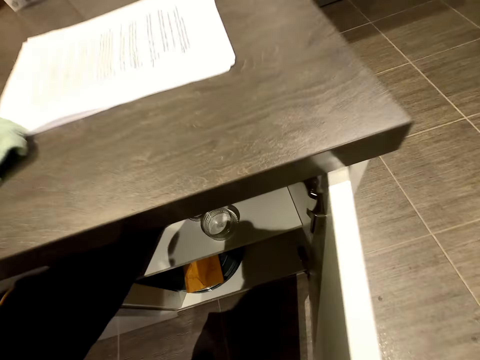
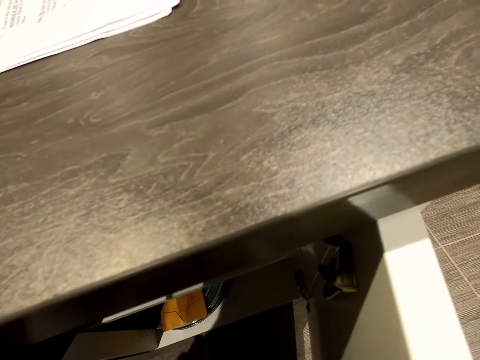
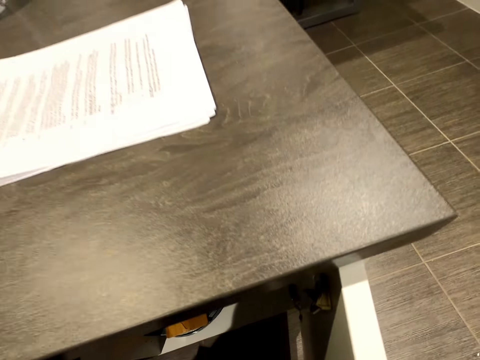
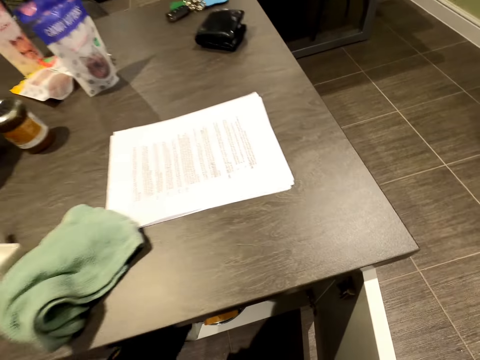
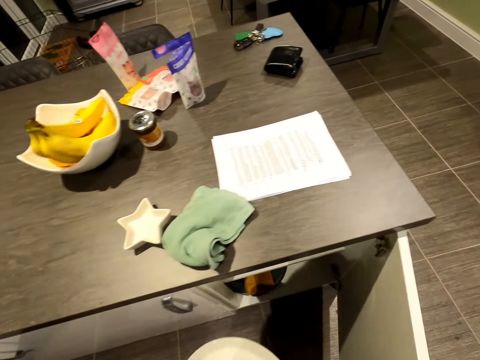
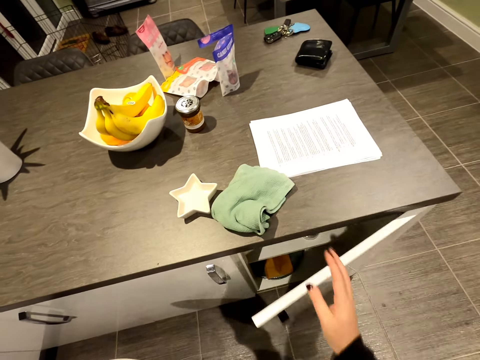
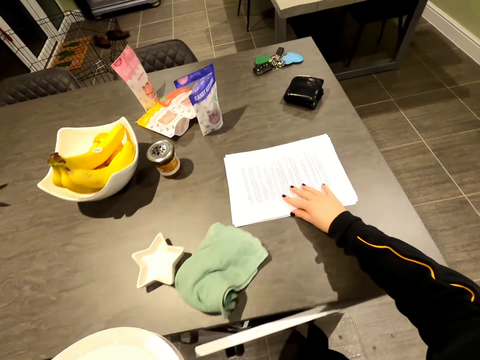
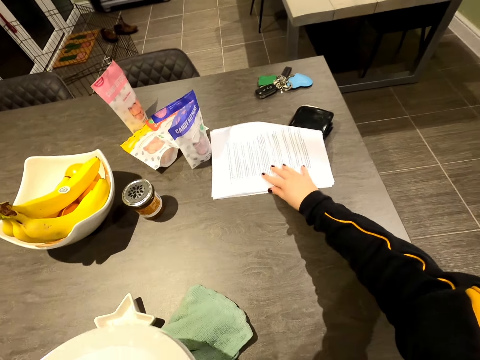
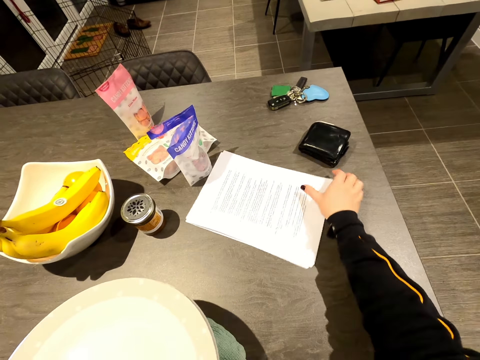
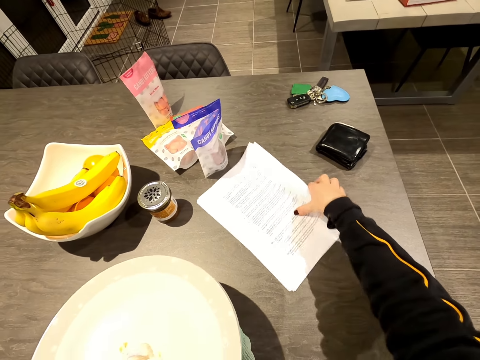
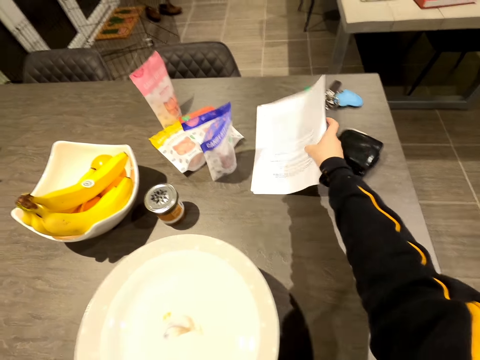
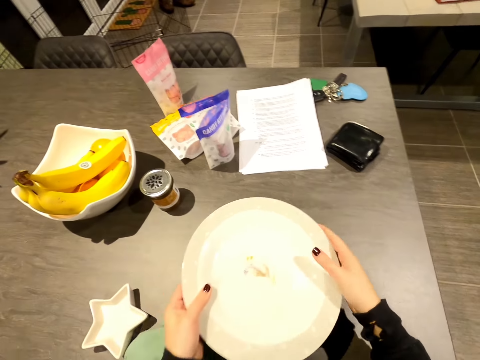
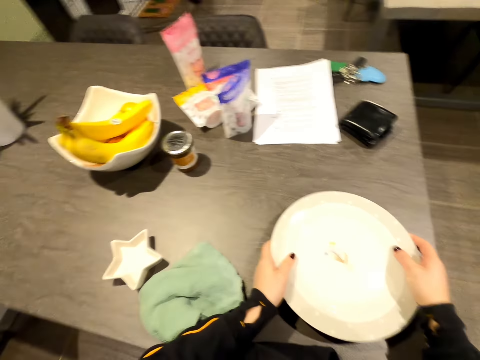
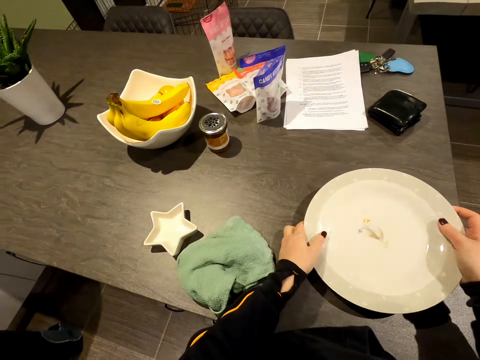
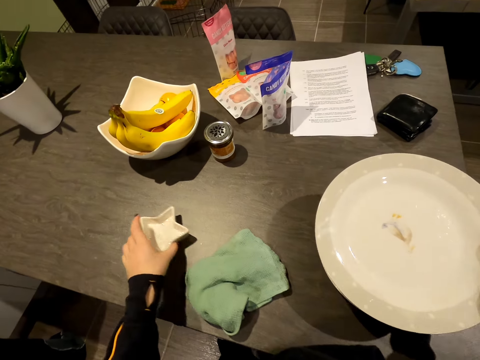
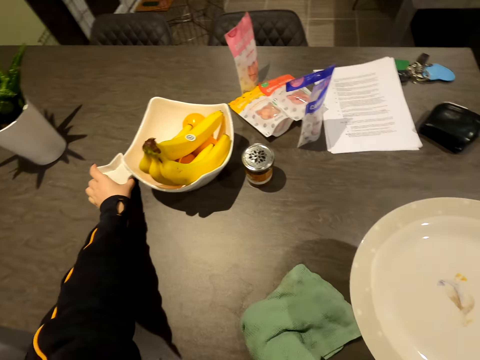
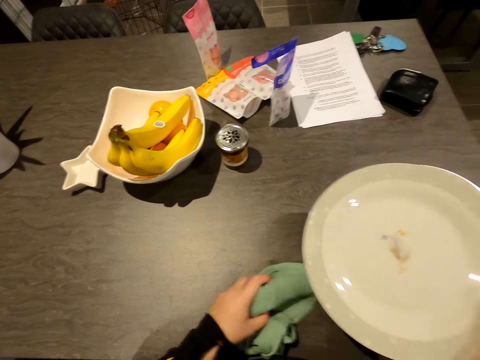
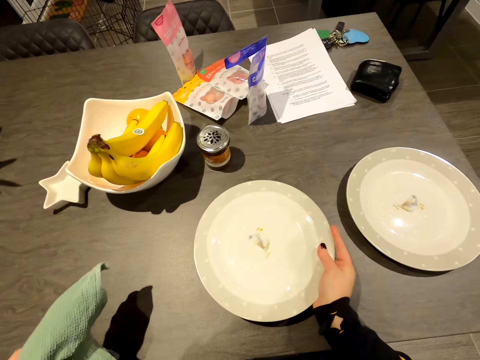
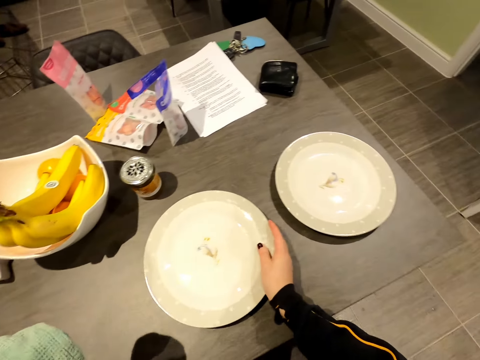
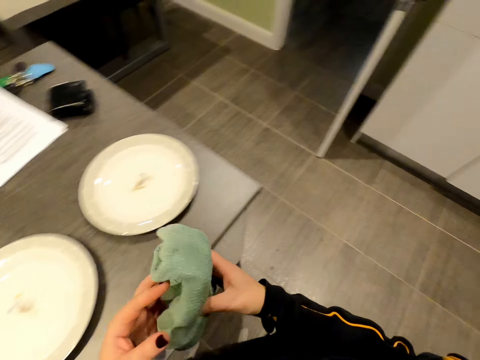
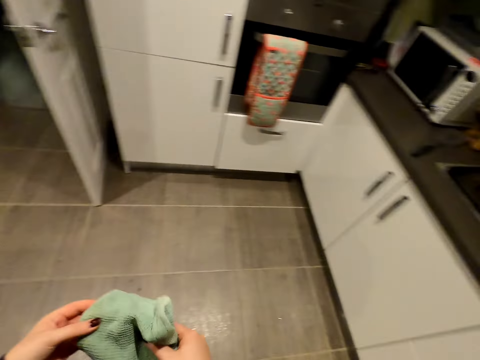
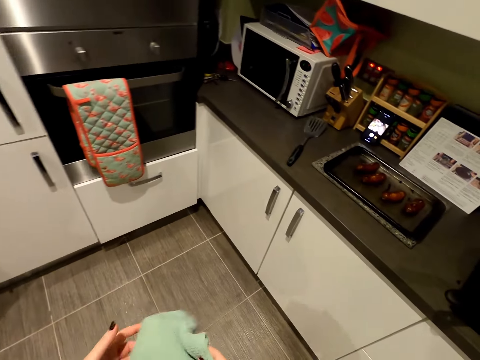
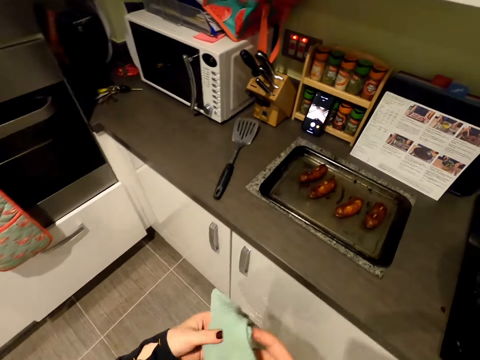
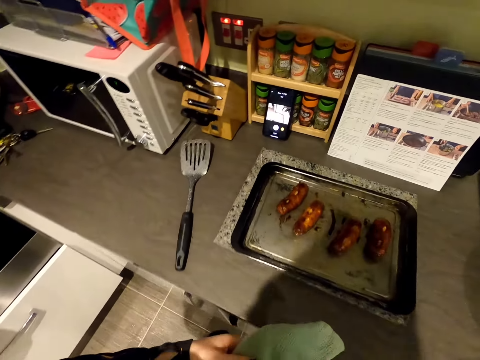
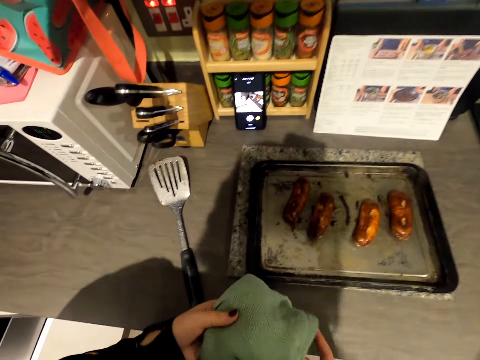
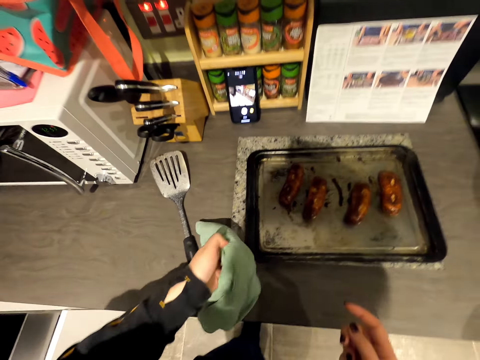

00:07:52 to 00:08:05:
The camera wearer puts the rag on the cabinet. They squat around the kitchen room. They open the cabinet, remove the plates from the cabinet, and close the cabinet. They push the paper aside on the cabinet. They put the plates on the cabinet. They adjust the position of the decoration. They take the rag on the cabinet. They place the plate down. They turn around the kitchen room and walk in the kitchen room.

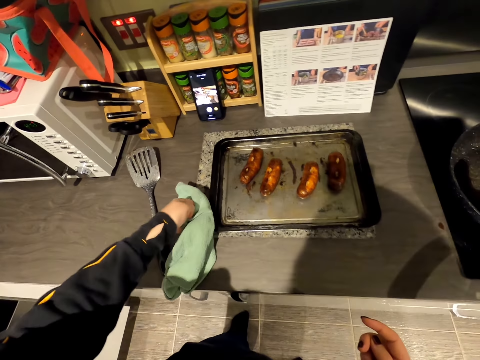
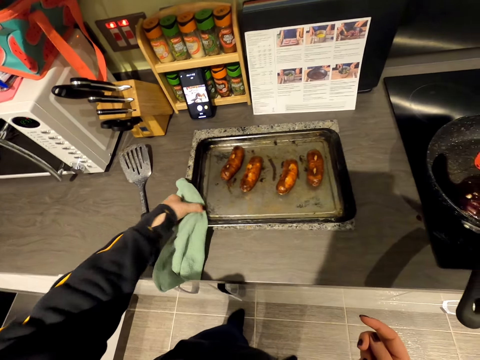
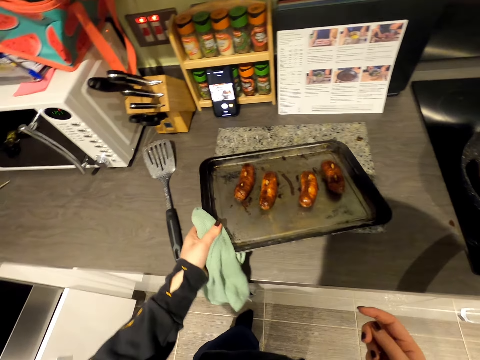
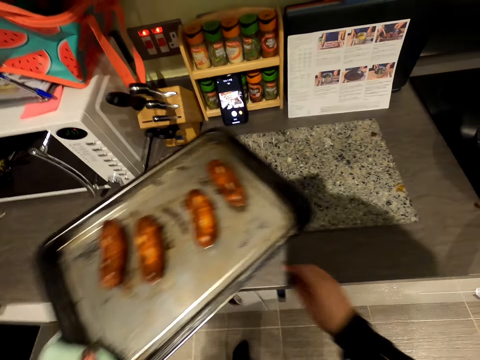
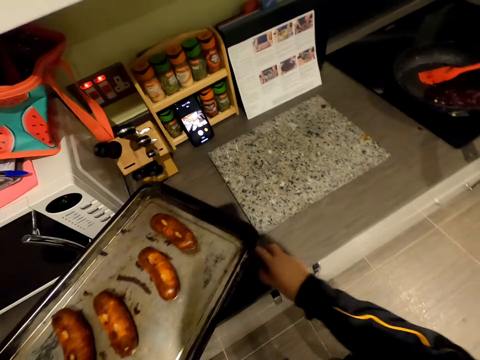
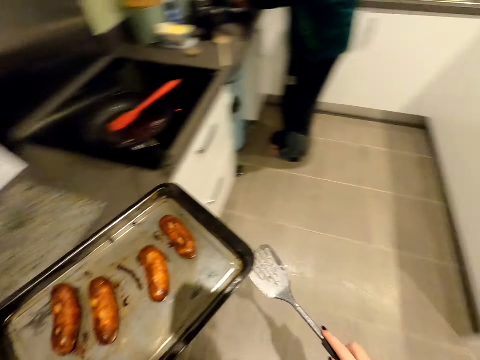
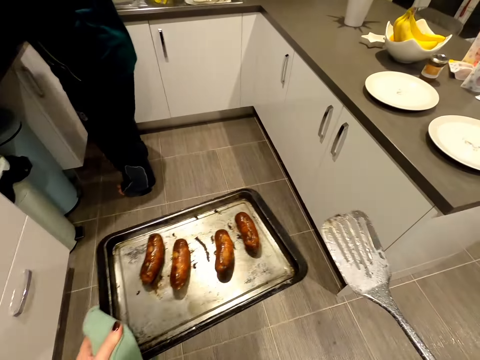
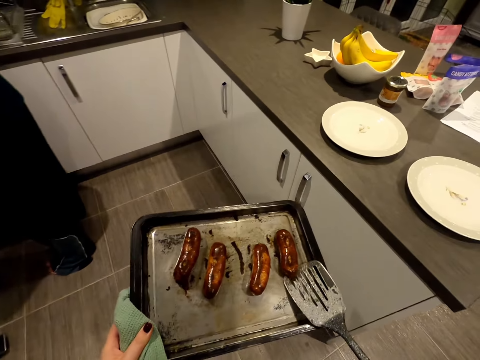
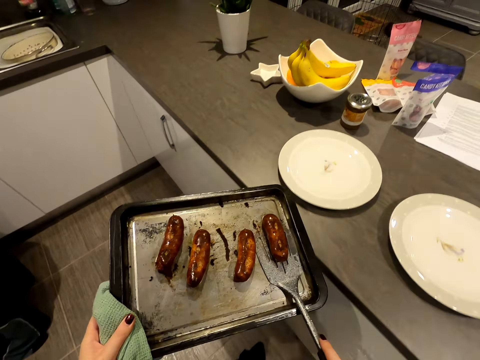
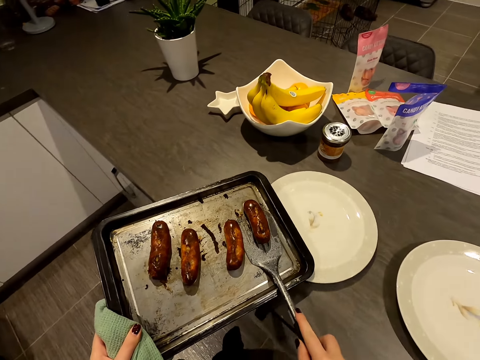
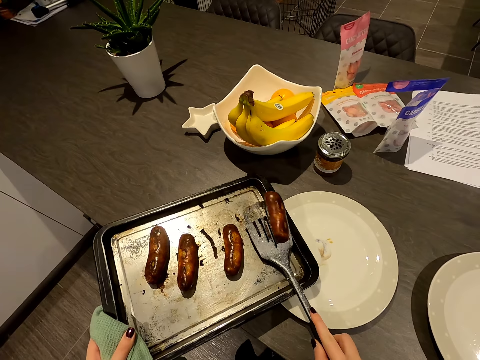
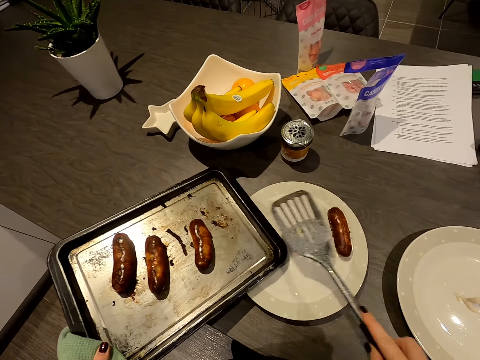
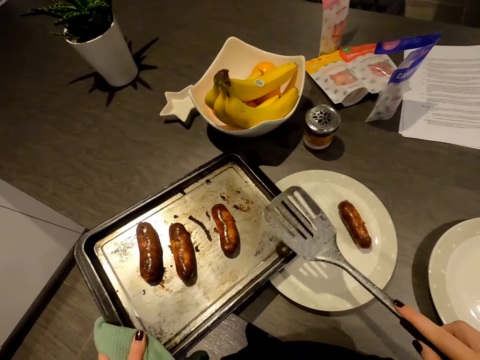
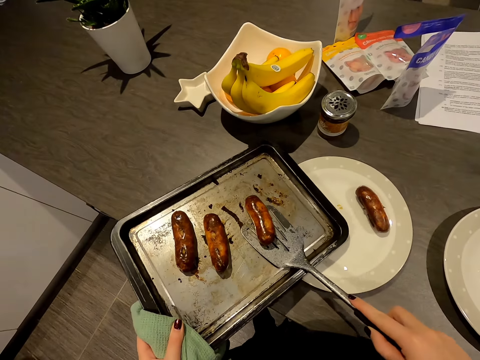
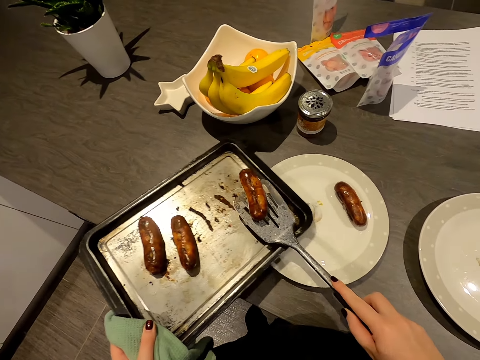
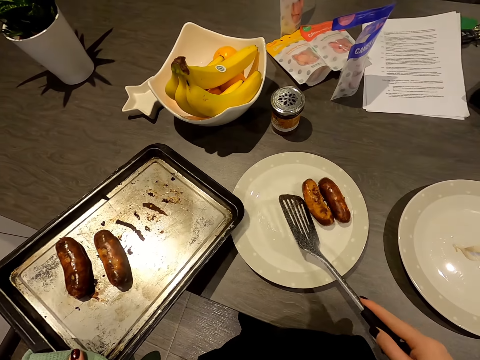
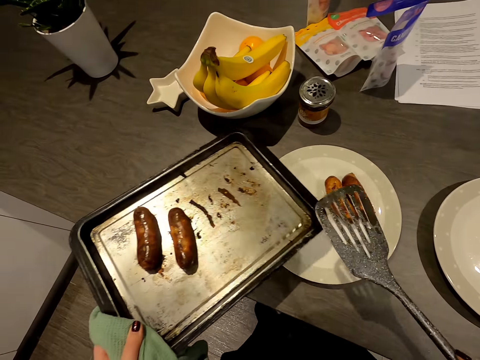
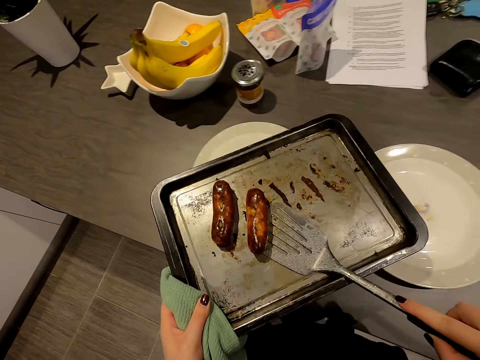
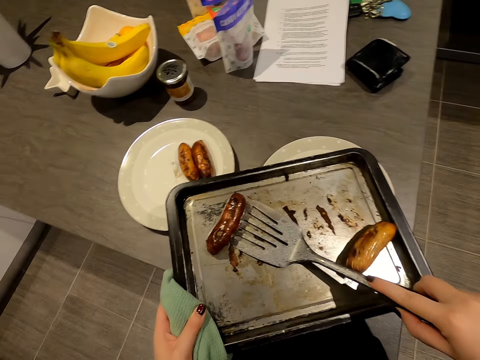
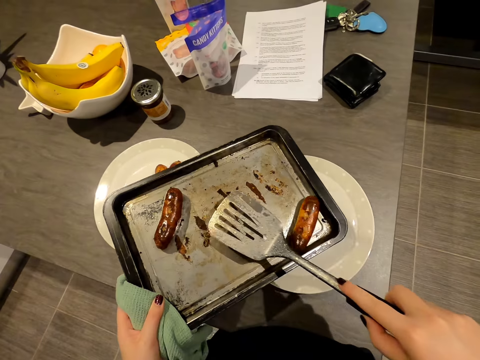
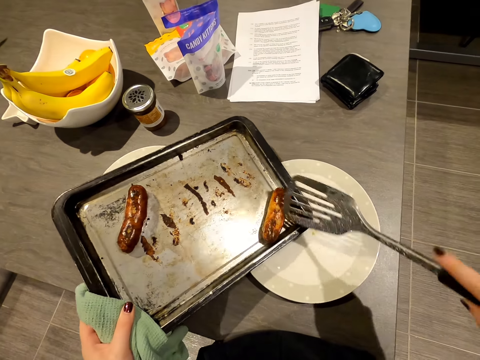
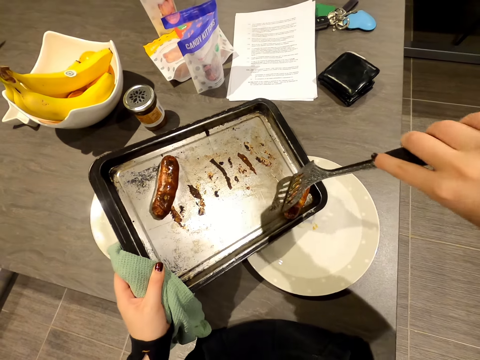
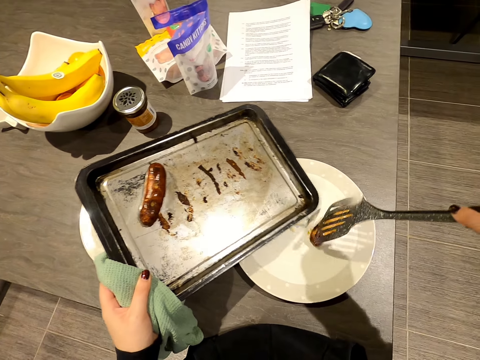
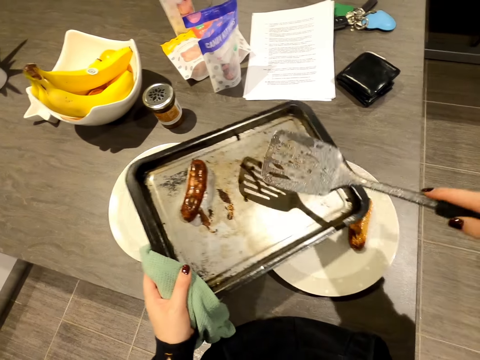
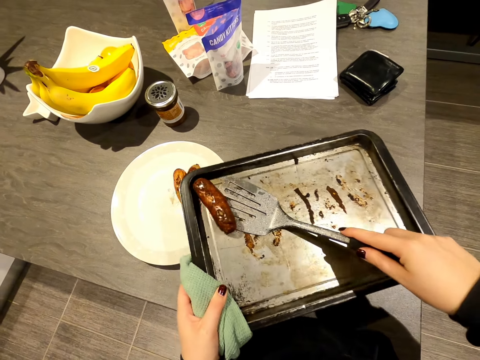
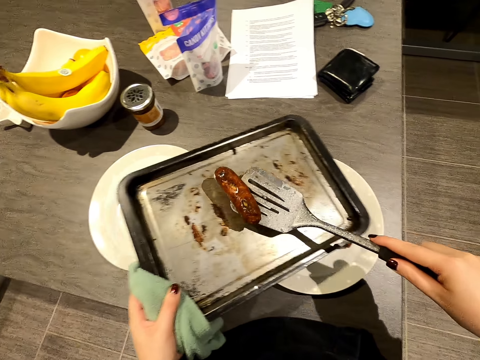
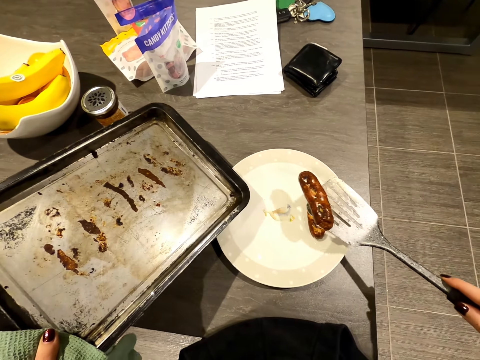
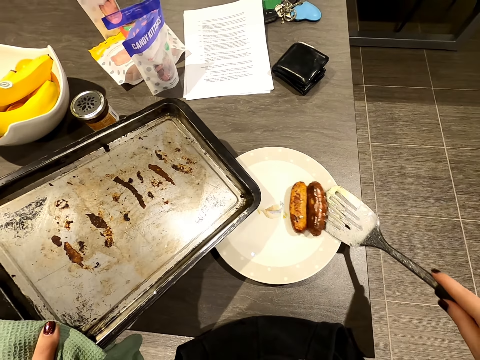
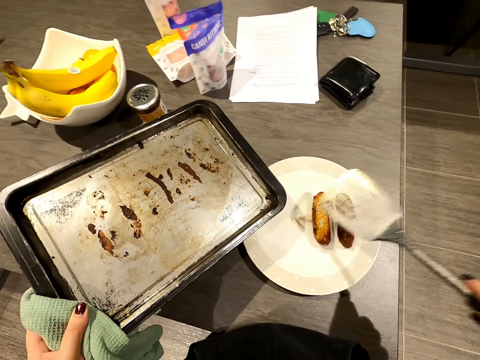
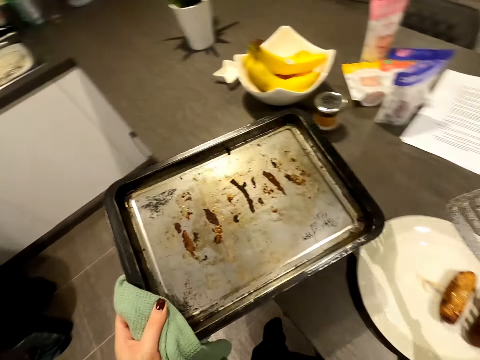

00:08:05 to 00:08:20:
The camera wearer touches the tray containing food. They carry the tray. They take the spoon from the oven. They turn around the kitchen room and walk in the kitchen room. They remove the sausage from the tray. They serve the sausages on plates.
